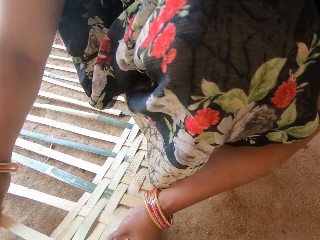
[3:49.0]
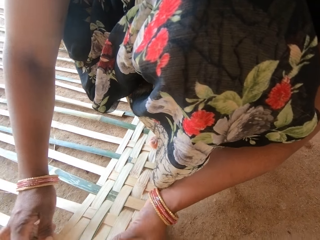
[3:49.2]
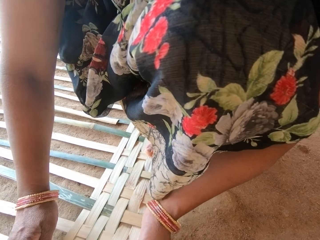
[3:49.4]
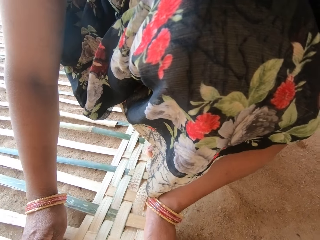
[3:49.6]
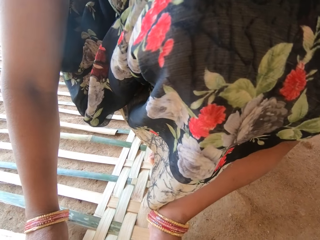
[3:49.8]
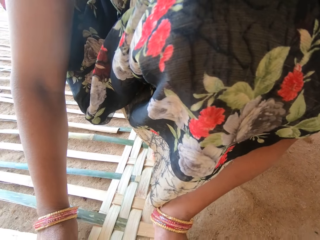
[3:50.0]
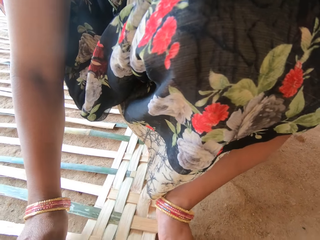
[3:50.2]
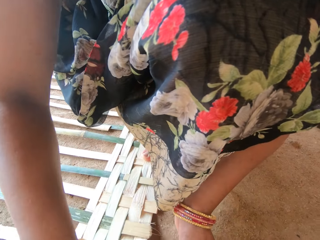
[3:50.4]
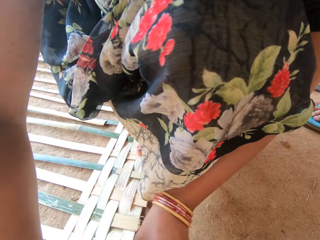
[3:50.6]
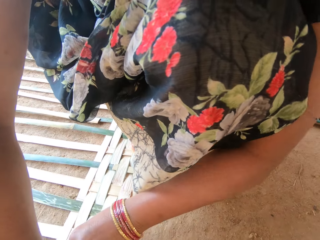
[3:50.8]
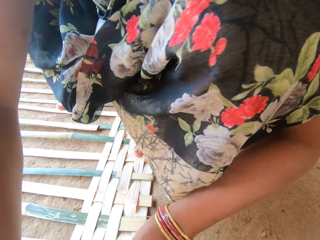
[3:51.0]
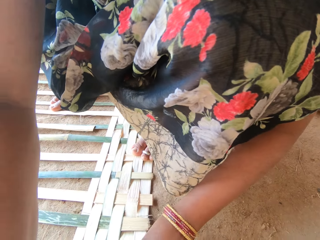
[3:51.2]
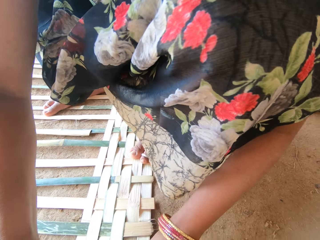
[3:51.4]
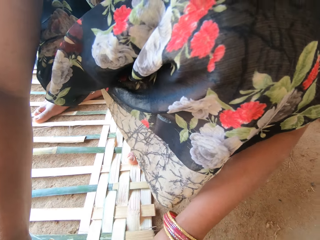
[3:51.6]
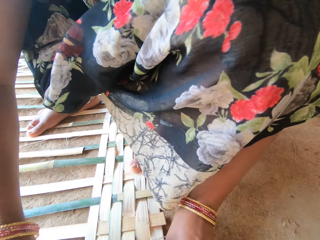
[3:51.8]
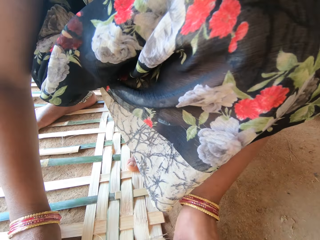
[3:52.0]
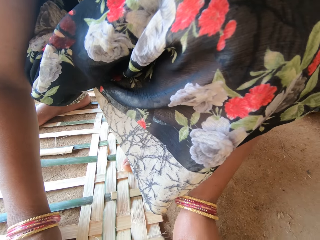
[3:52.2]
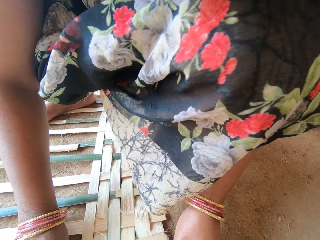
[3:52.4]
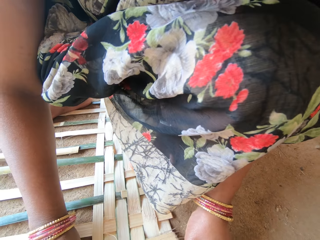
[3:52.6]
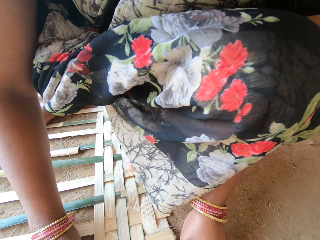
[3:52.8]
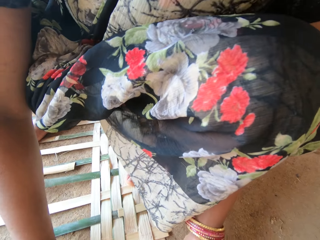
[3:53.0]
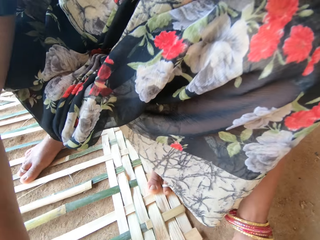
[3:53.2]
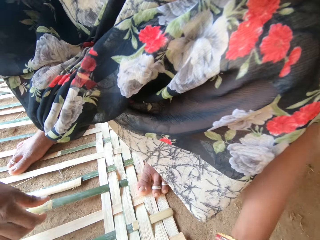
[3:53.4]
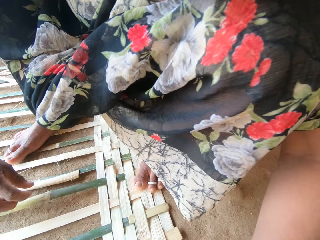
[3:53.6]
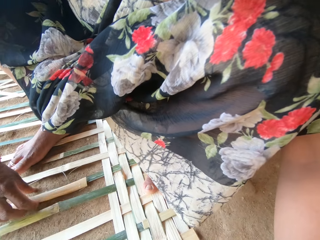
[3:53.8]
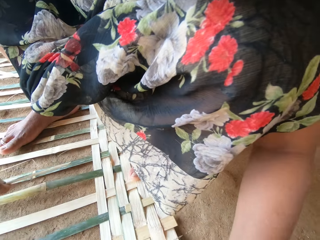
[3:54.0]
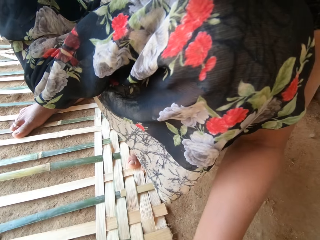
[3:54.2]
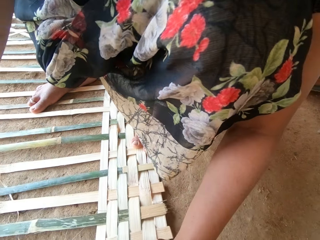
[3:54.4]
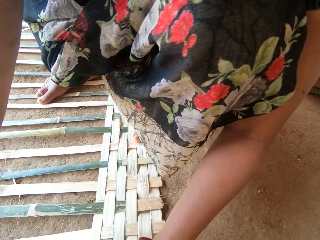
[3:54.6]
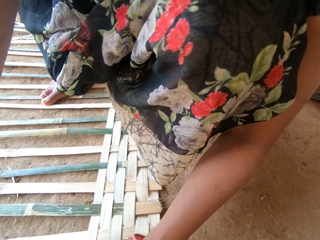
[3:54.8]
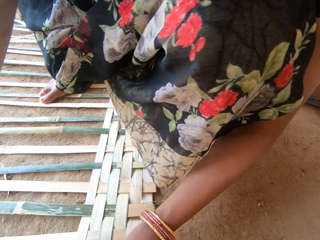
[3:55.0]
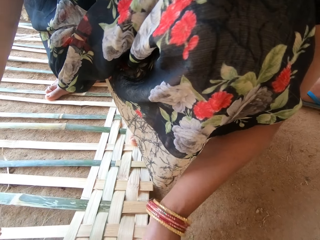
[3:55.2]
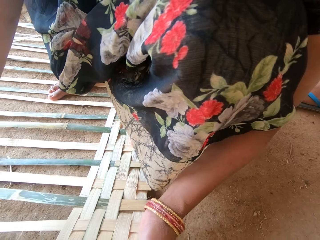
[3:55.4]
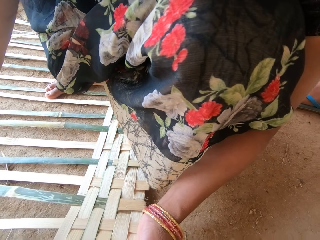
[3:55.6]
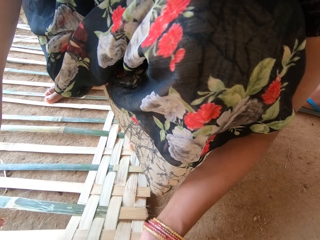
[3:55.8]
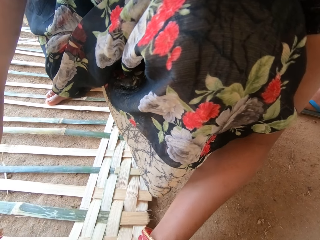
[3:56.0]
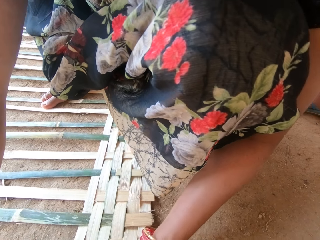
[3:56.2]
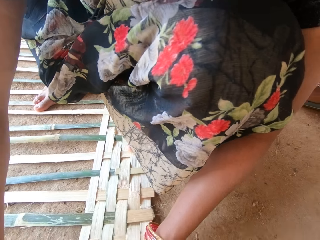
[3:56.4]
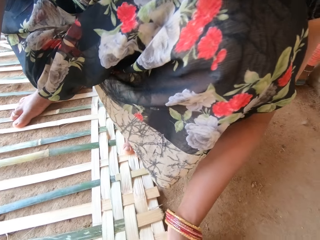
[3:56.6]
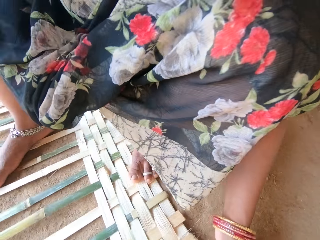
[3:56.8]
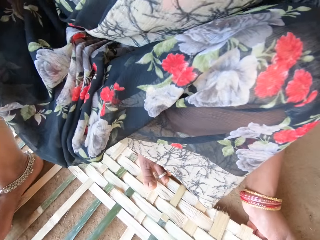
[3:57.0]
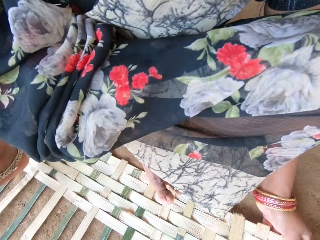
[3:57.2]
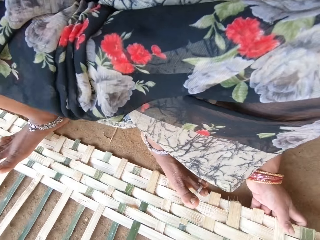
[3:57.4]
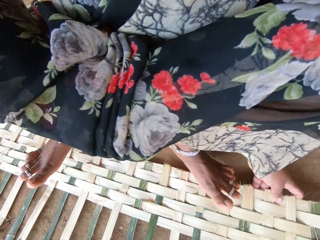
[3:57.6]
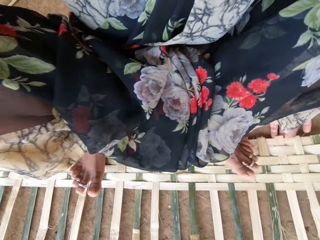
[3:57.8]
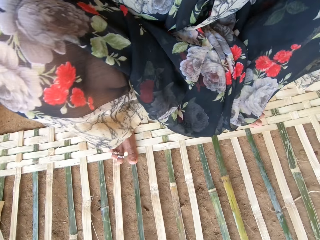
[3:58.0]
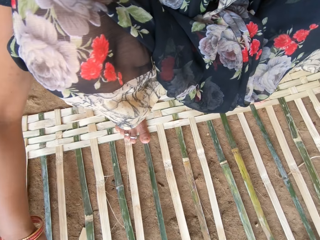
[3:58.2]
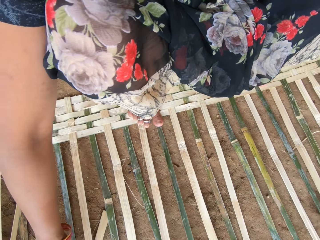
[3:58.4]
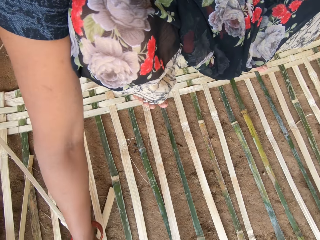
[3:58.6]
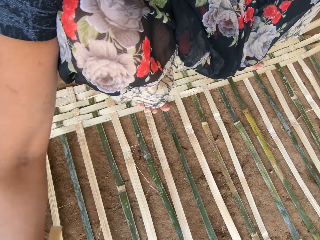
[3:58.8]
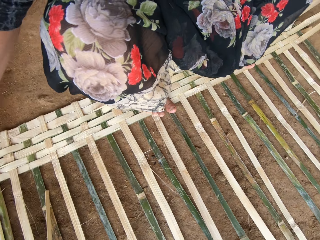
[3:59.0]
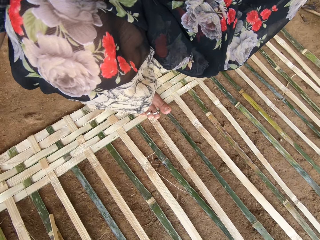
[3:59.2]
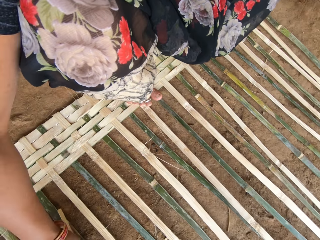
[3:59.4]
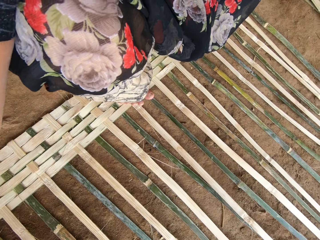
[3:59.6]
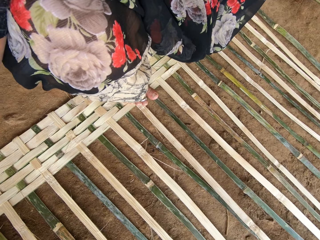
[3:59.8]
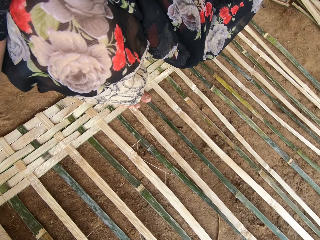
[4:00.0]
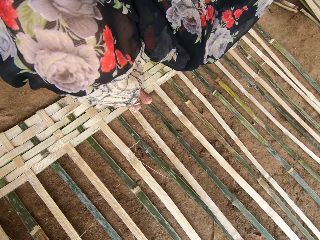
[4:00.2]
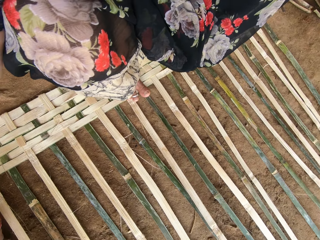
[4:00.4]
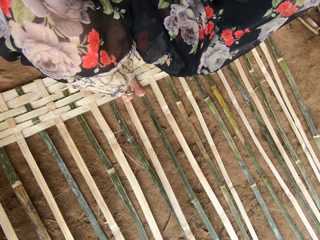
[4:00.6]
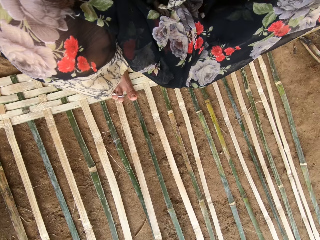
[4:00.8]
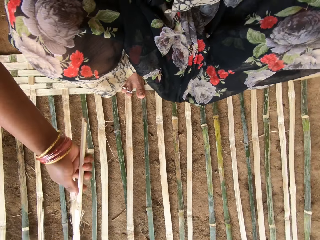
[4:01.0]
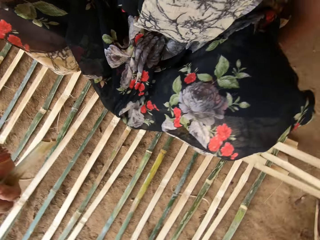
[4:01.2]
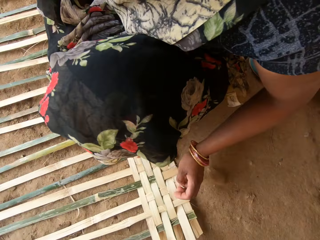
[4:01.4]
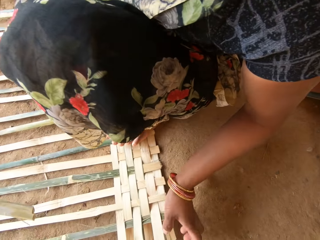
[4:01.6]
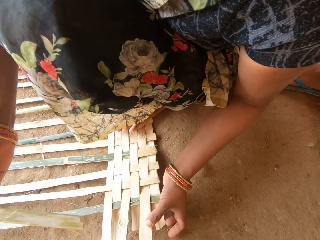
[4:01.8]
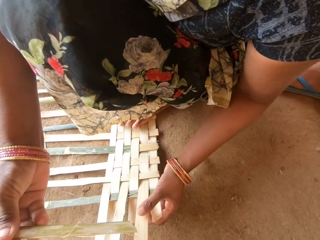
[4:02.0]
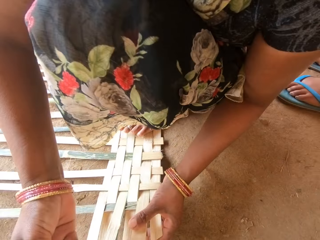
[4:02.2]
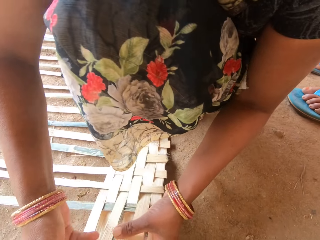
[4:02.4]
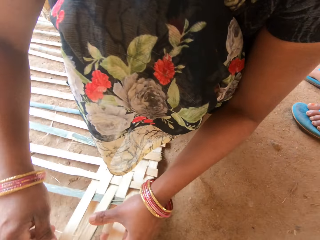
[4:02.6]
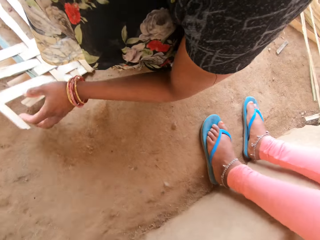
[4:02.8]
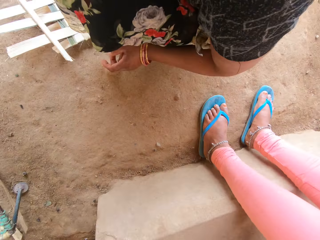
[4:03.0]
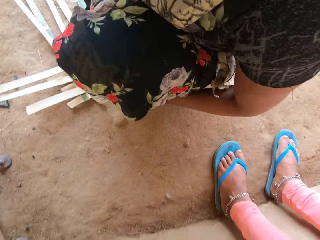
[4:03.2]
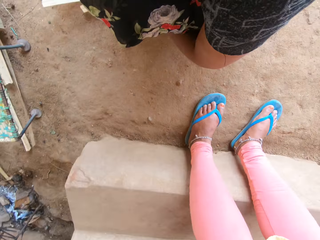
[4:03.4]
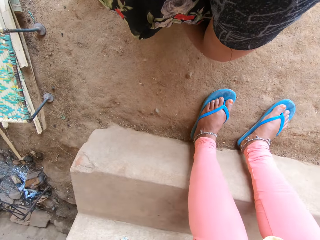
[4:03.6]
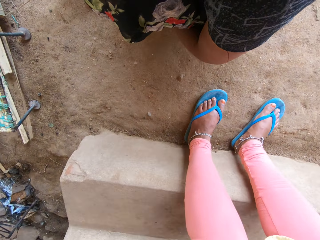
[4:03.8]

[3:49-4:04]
The camera wearer picks a weaving plant or thatch. They weave a basket with the weaving plant. They pick a weaving plant. They weave the thatch. They pick weaving plants. They look at the ground.
